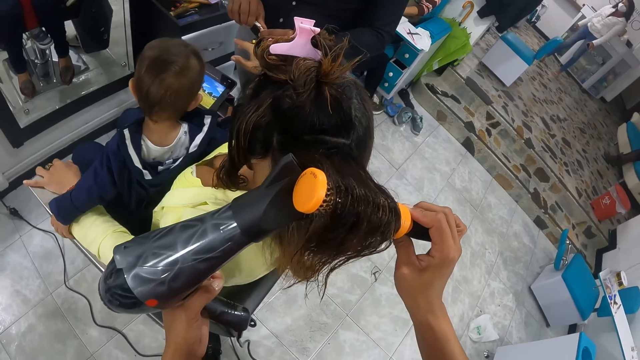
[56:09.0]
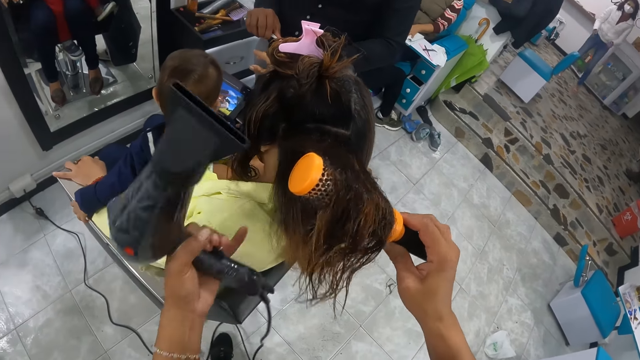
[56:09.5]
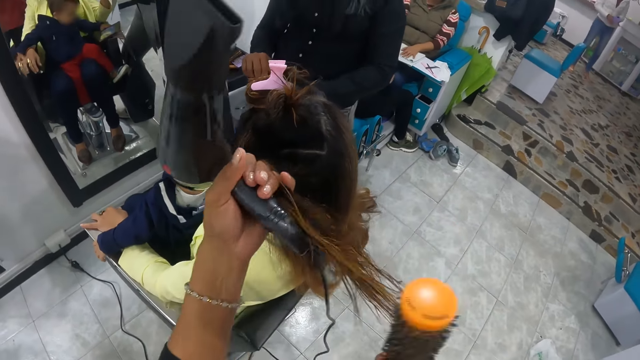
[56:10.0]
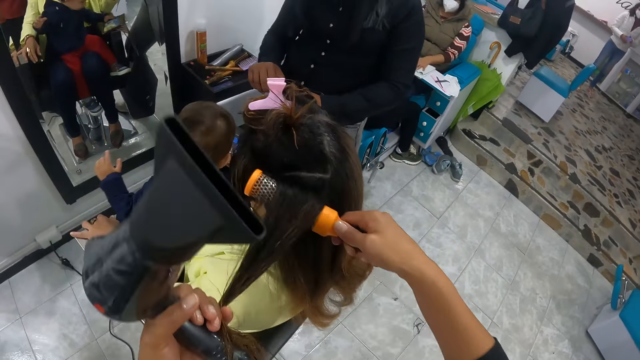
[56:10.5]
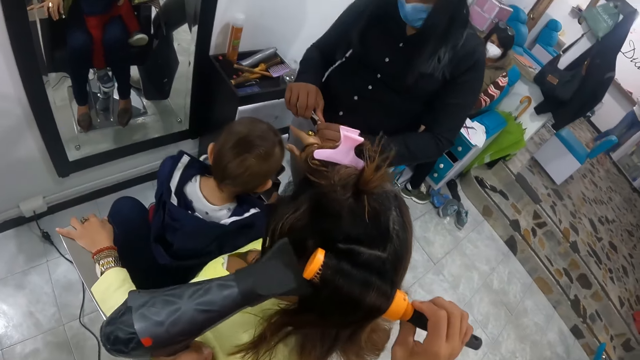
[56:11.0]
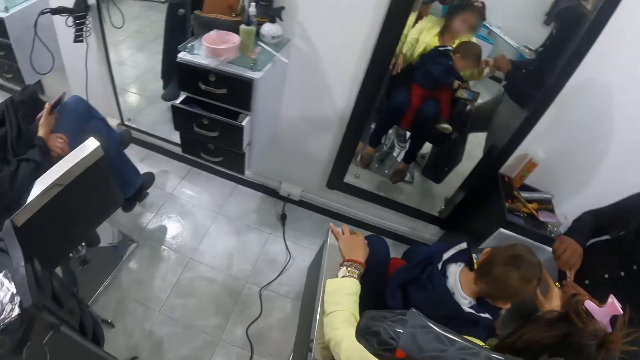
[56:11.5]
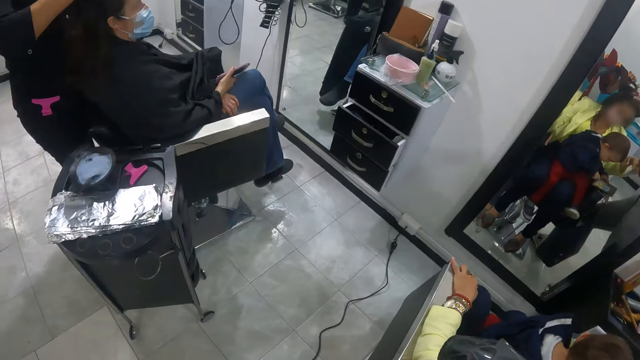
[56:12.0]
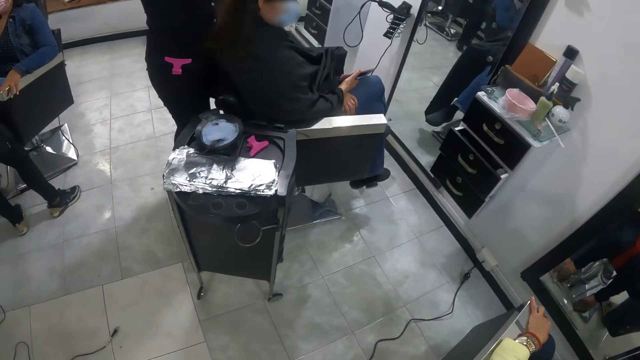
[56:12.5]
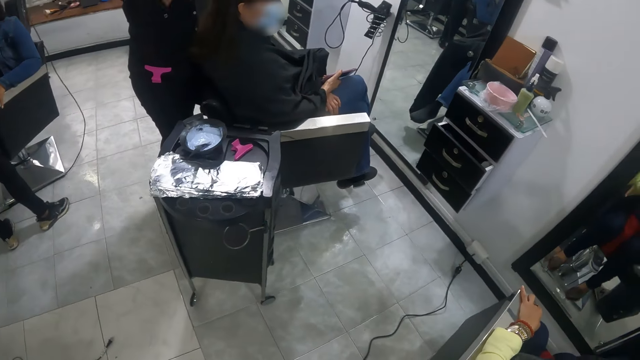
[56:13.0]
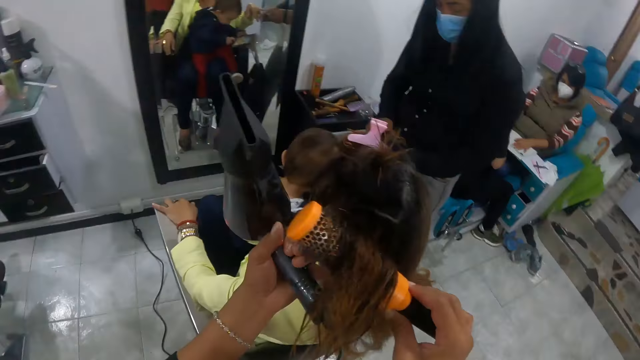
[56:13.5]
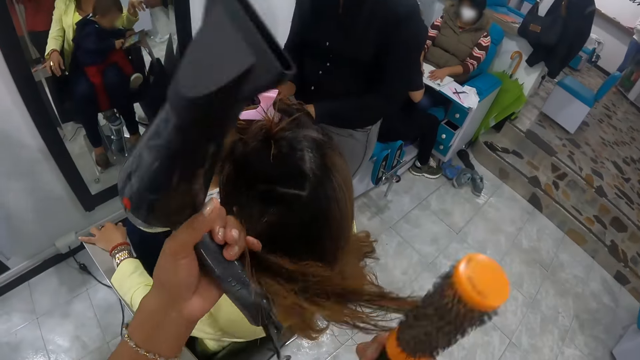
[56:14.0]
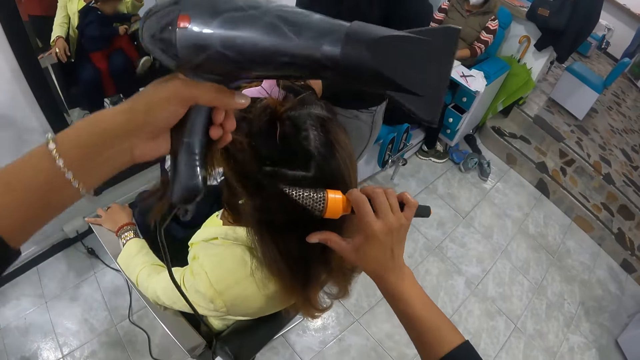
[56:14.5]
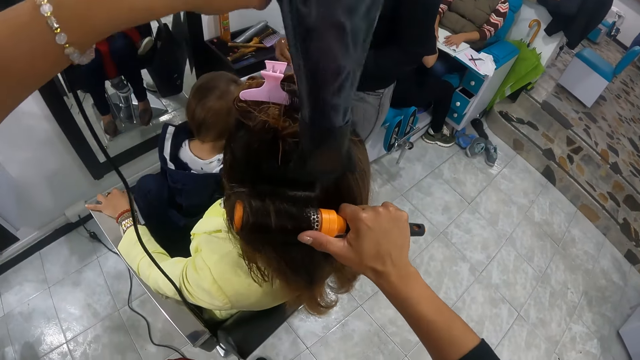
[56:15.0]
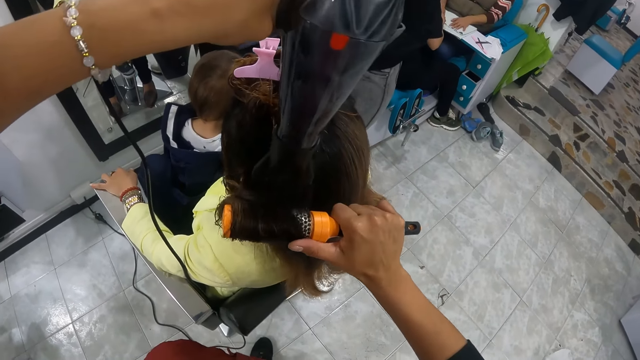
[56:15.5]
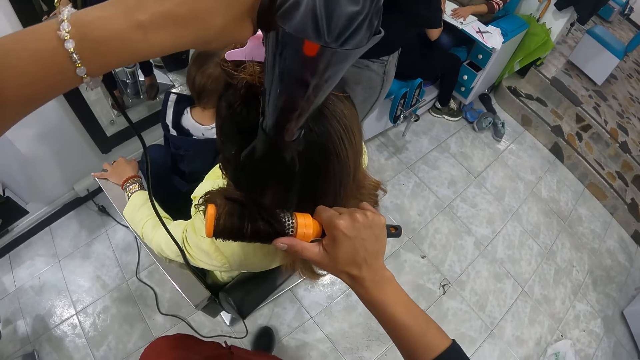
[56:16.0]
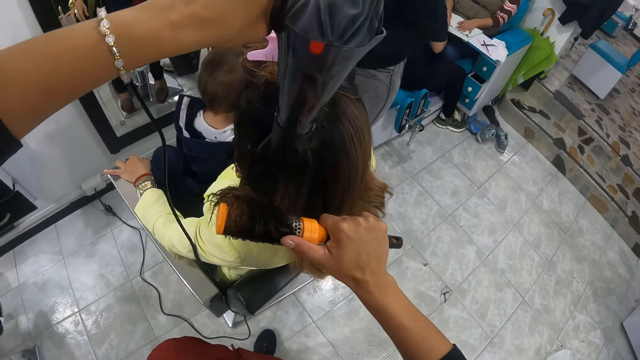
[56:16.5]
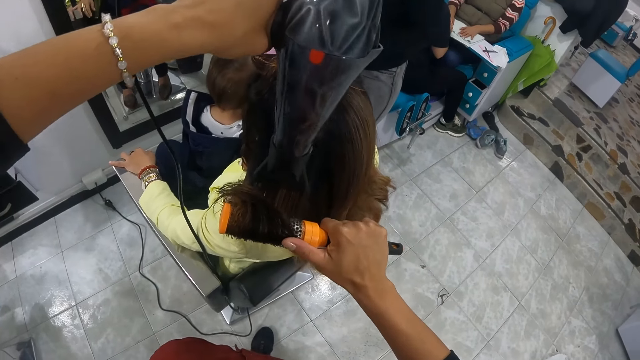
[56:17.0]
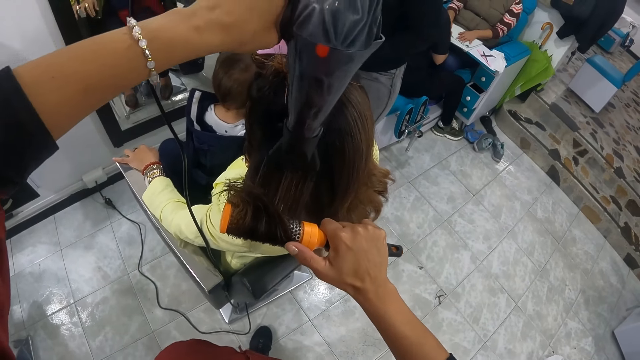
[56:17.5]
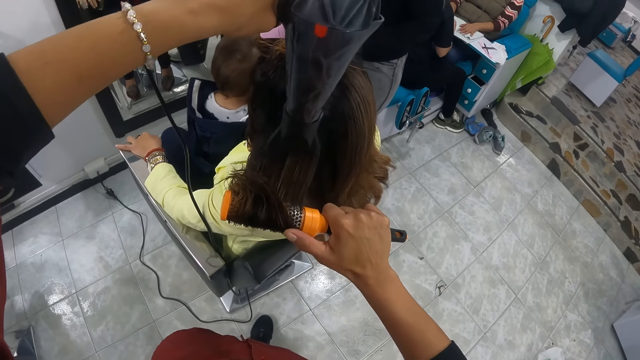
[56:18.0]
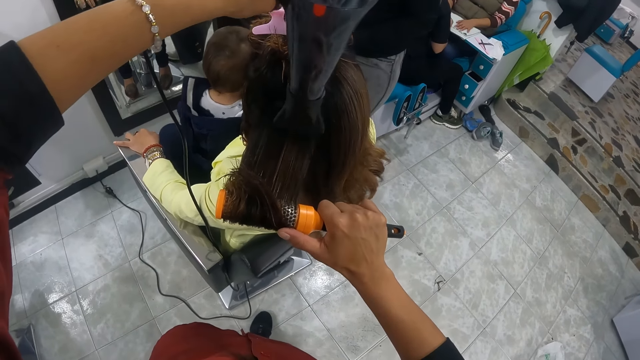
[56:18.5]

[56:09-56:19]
The camera wearer holds the hair of the woman with her left hand. She rolls the hair of the woman with the rolling comb in her right hand. She blows the hair of the woman with the blow dryer in her left hand. She looks around. She holds the hair of the woman with her left hand. She rolls the hair of the woman with the rolling comb in her right hand. She blows the hair of the woman with the blow dryer in her left hand. She straightens the woman's hair with a blow-dry and comb.

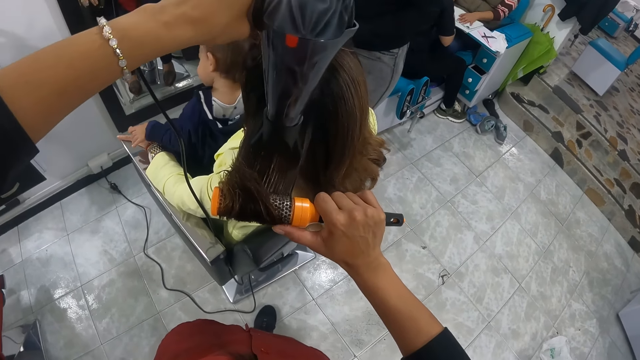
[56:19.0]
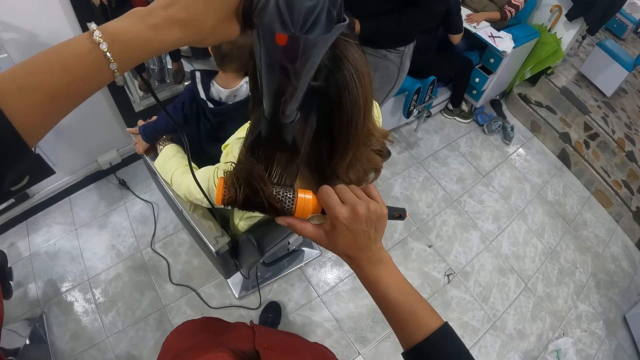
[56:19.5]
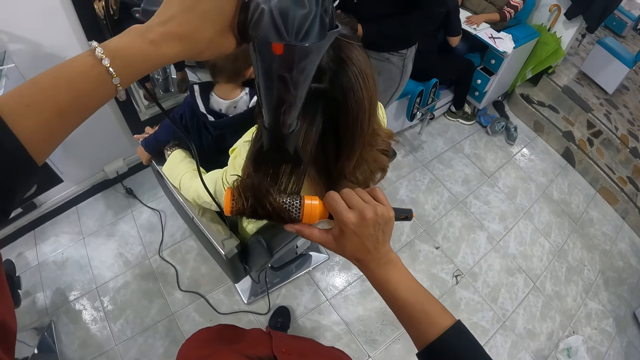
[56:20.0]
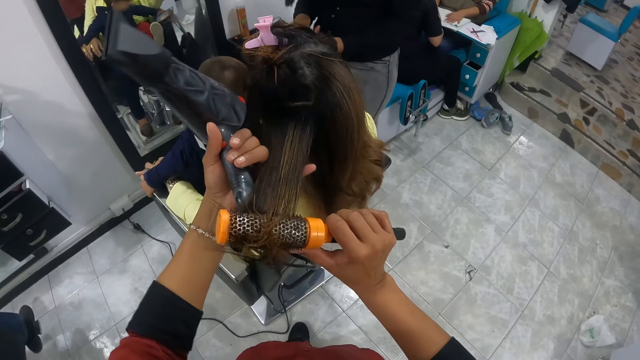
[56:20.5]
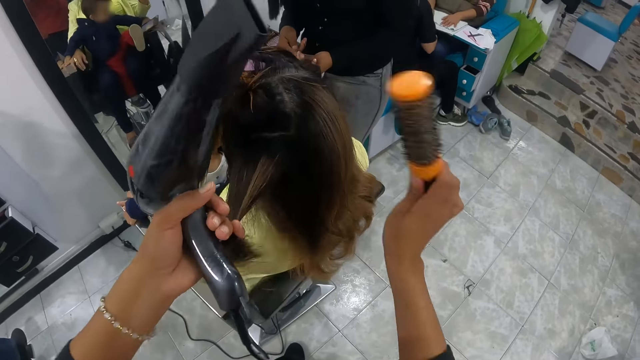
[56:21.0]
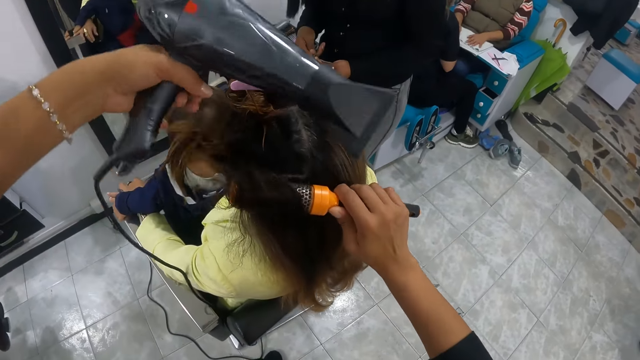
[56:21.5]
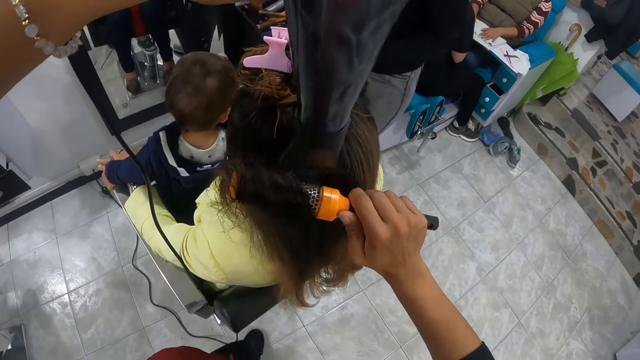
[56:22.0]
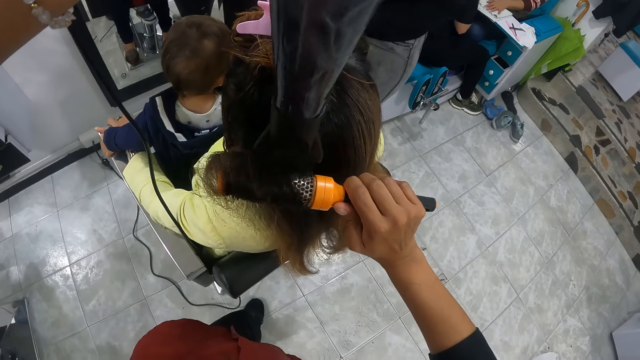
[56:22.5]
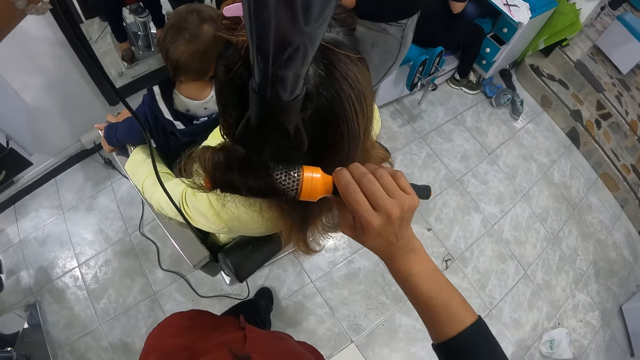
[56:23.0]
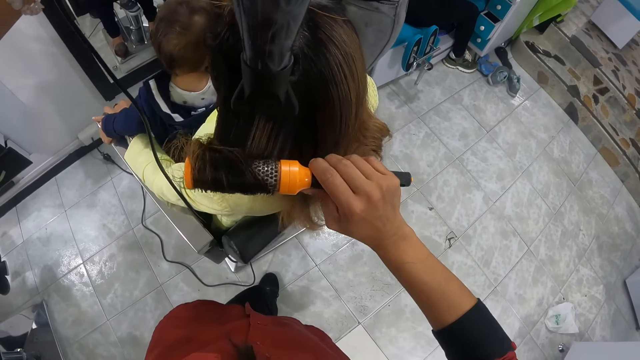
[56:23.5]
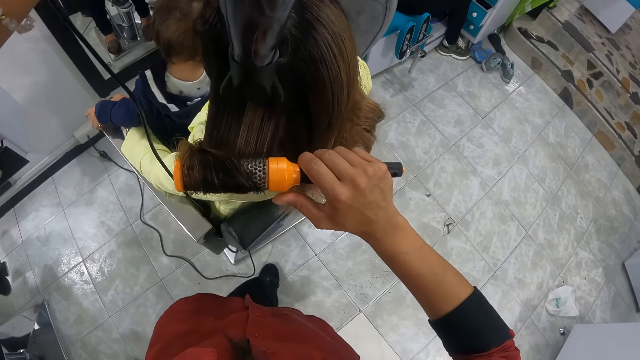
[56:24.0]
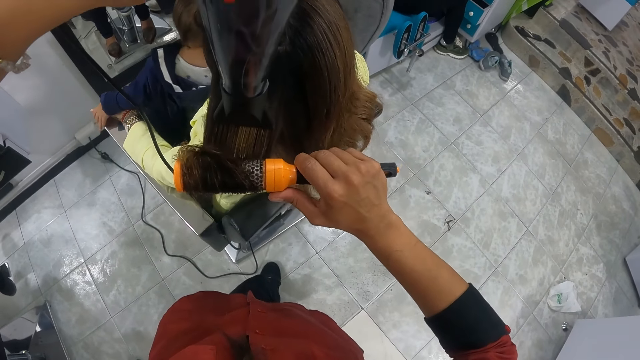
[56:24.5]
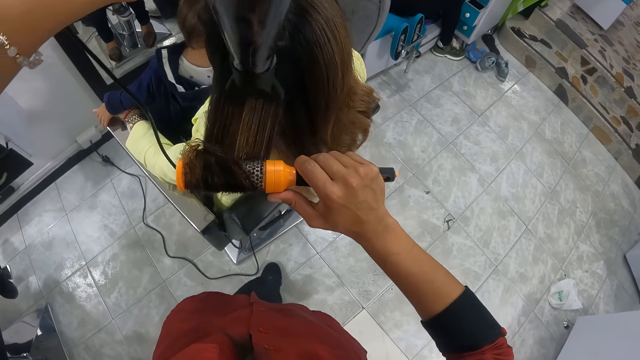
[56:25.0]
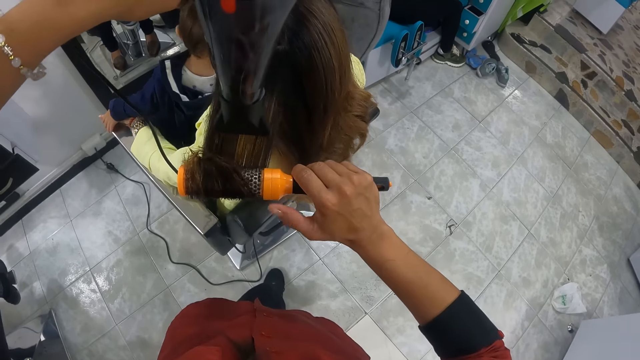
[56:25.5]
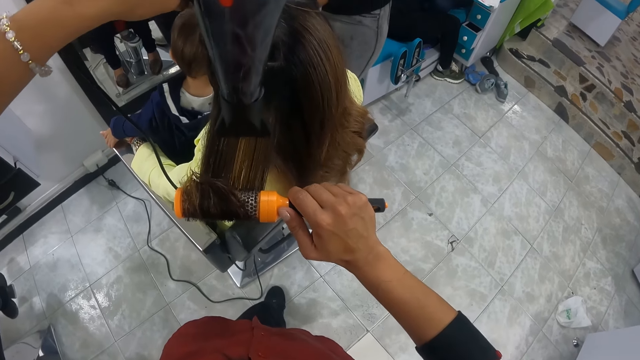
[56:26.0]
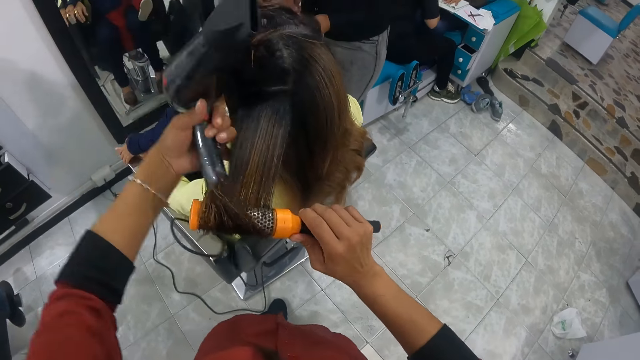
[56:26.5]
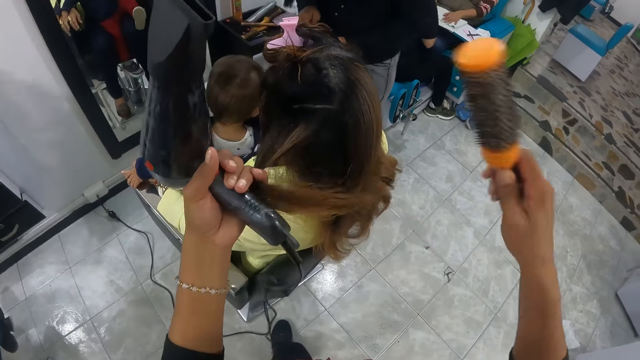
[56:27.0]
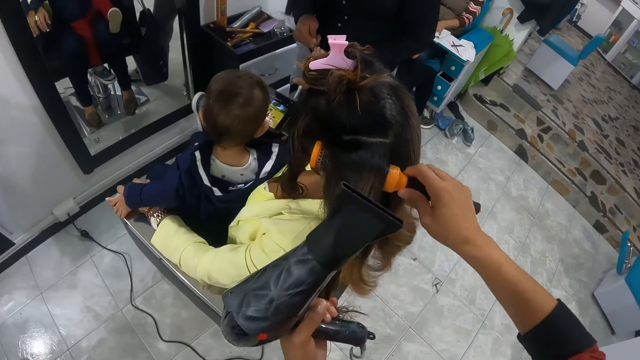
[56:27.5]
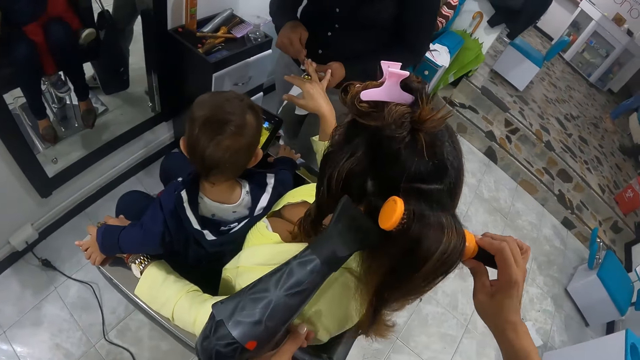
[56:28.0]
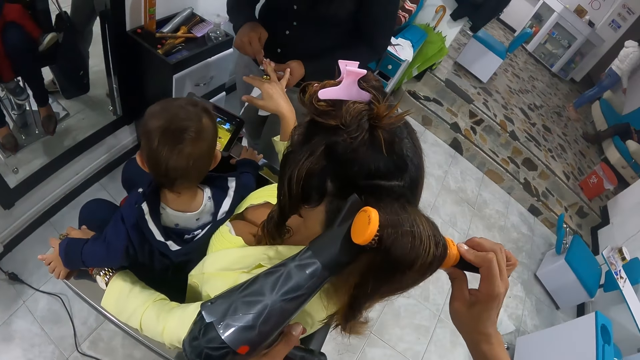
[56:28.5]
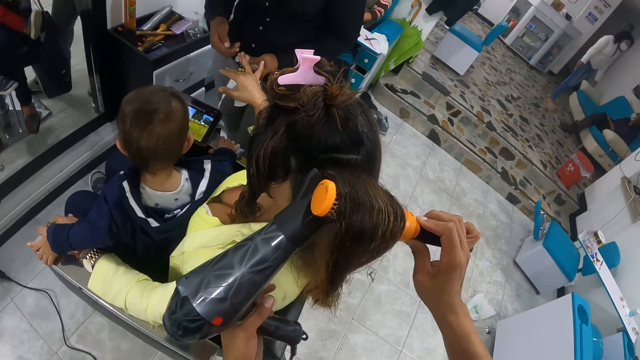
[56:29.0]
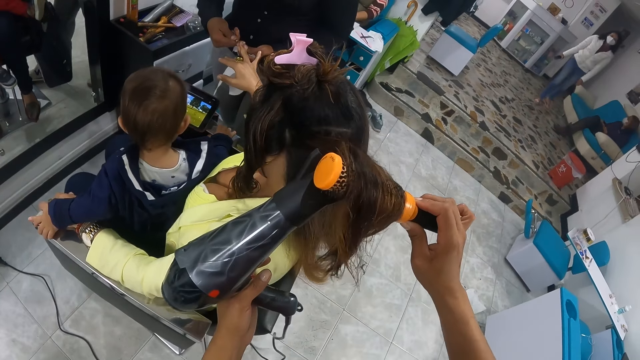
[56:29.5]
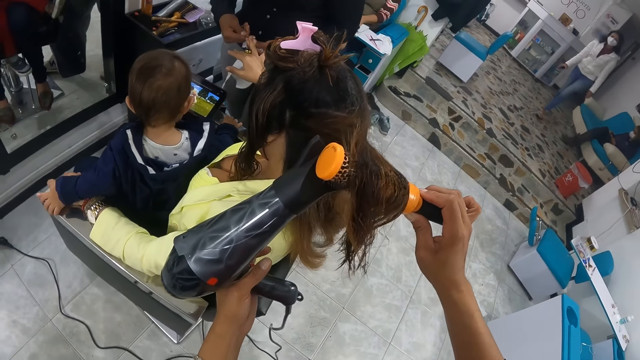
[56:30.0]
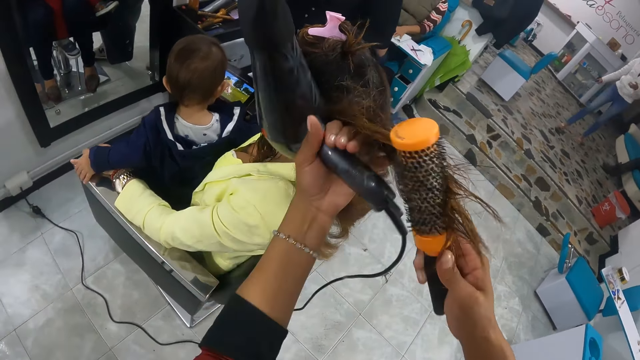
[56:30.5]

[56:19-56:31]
The camera wearer holds the hair of the woman with her left hand. She rolls the hair of the woman with the rolling comb in her right hand. She blows the hair of the woman with the blow dryer in her left hand. She unrolls the hair of the woman with the rolling comb in her right hand. She holds the hair of the woman with her left hand. She combs the hair of the woman with the rolling comb in her right hand. She blows the hair of the woman with the blow dryer in her left hand.
